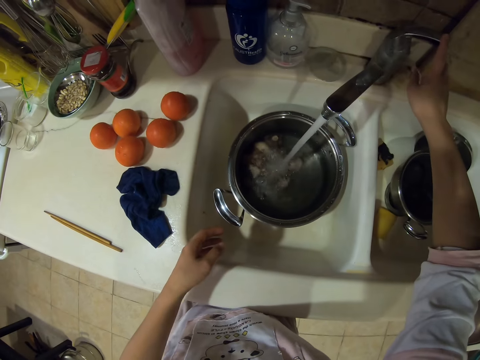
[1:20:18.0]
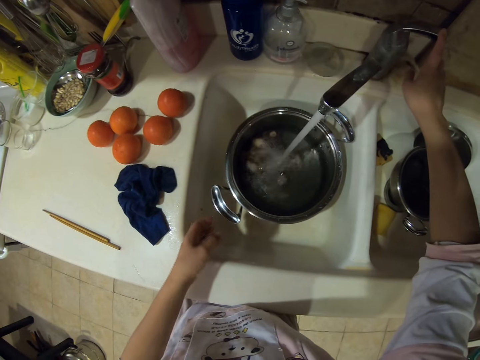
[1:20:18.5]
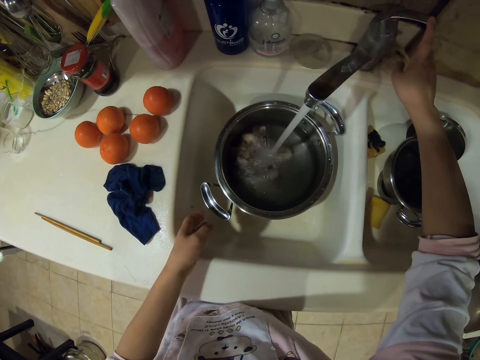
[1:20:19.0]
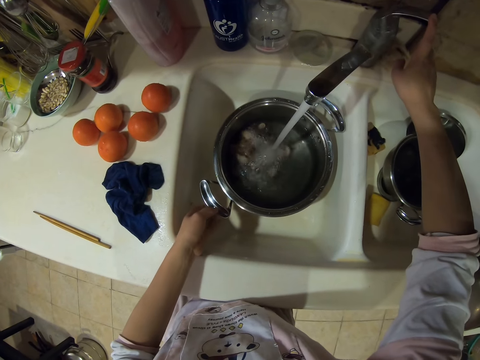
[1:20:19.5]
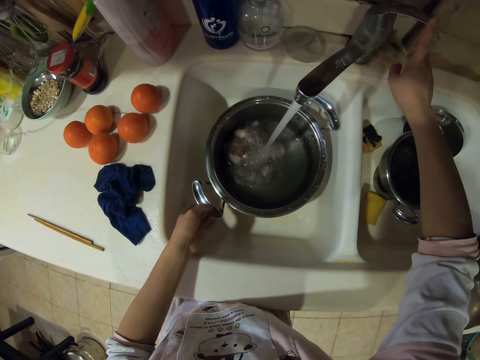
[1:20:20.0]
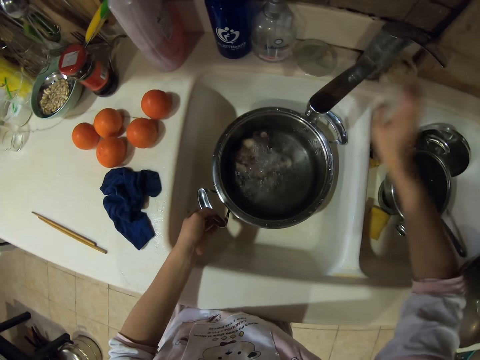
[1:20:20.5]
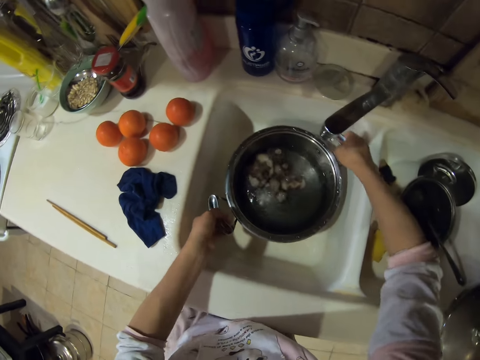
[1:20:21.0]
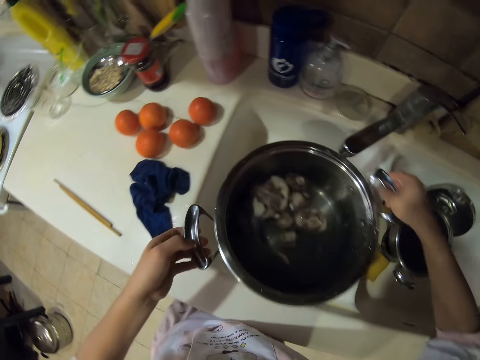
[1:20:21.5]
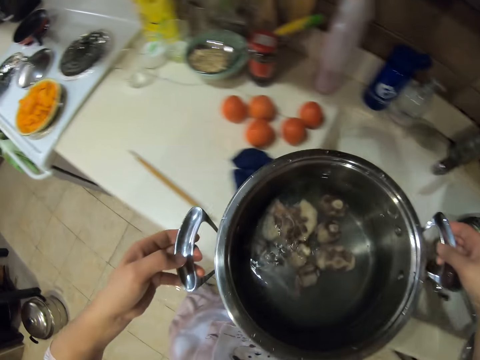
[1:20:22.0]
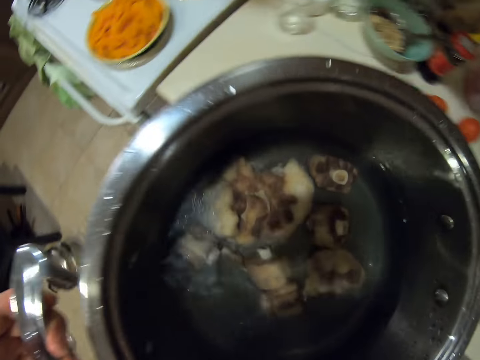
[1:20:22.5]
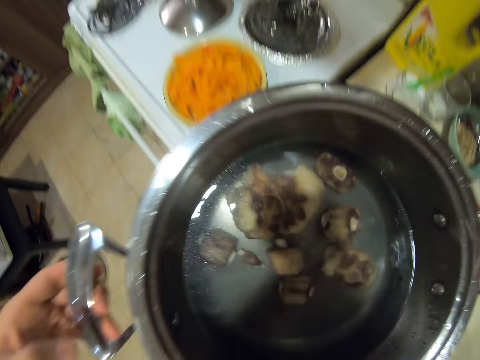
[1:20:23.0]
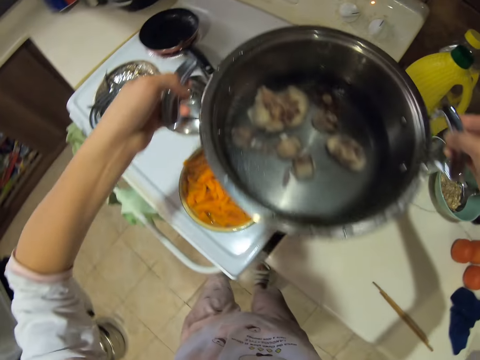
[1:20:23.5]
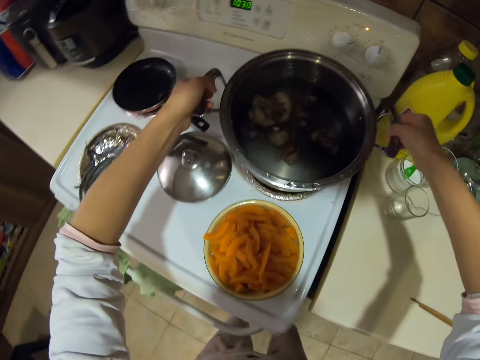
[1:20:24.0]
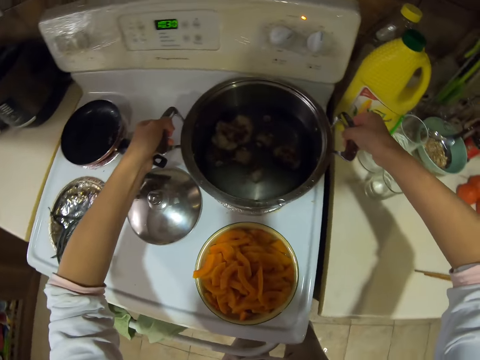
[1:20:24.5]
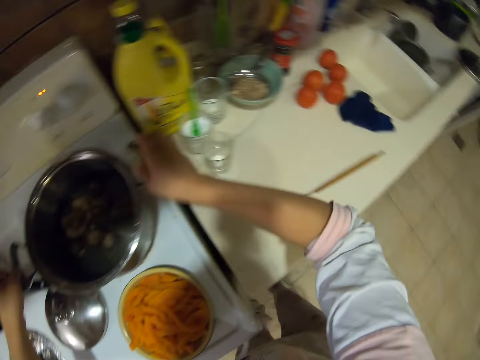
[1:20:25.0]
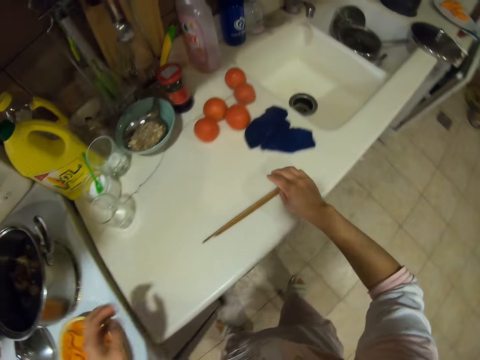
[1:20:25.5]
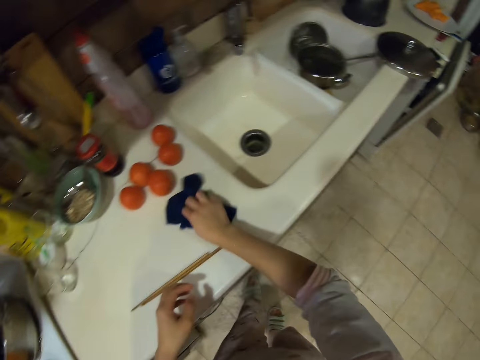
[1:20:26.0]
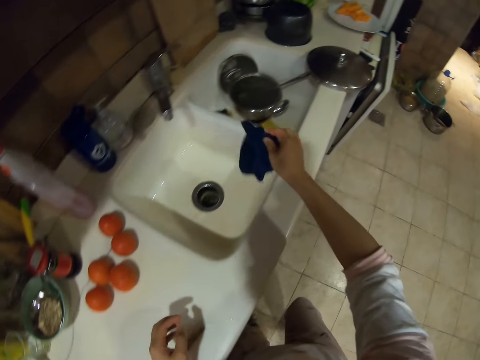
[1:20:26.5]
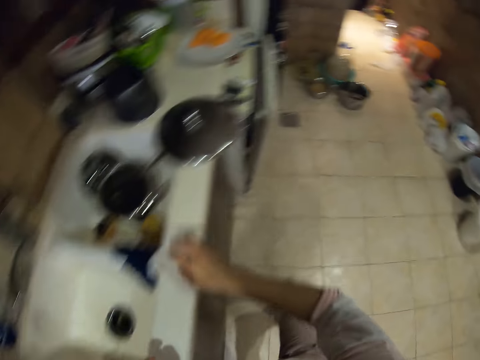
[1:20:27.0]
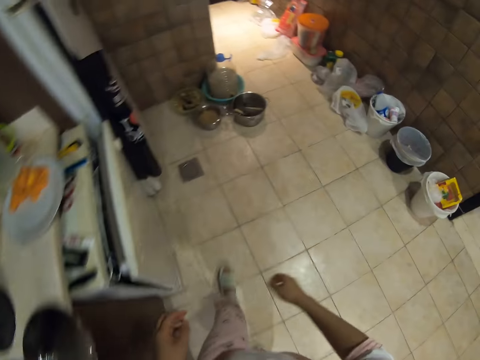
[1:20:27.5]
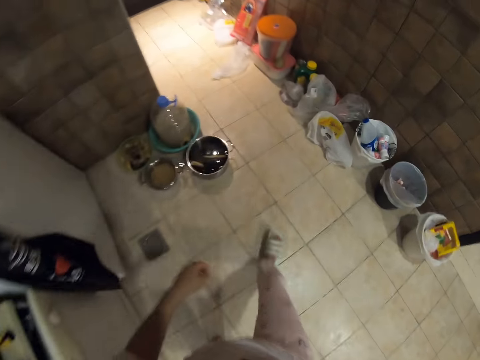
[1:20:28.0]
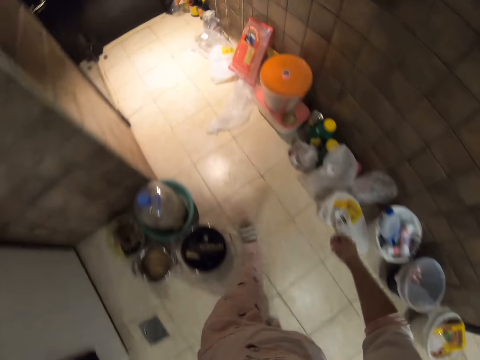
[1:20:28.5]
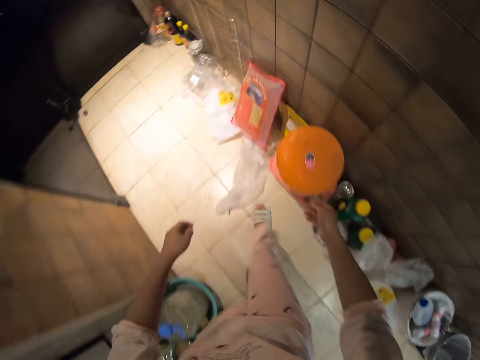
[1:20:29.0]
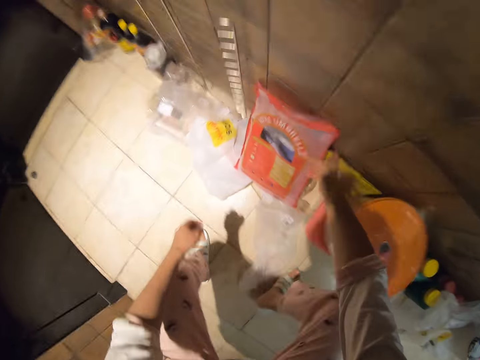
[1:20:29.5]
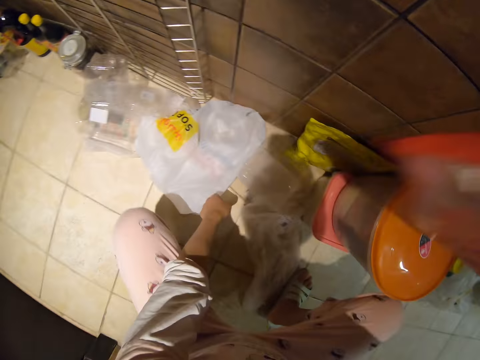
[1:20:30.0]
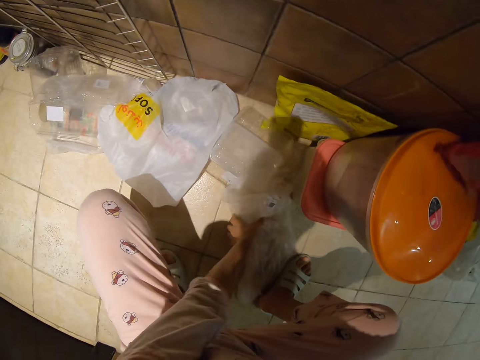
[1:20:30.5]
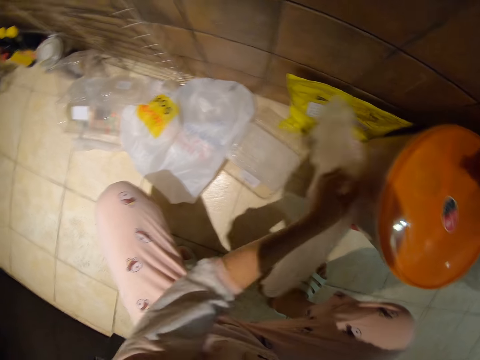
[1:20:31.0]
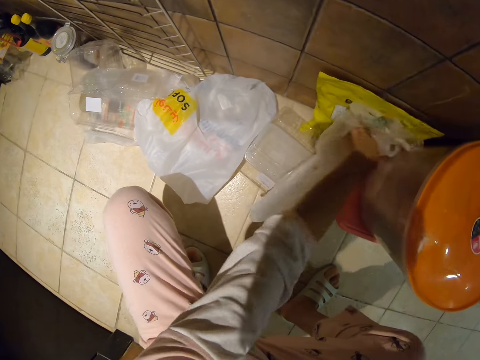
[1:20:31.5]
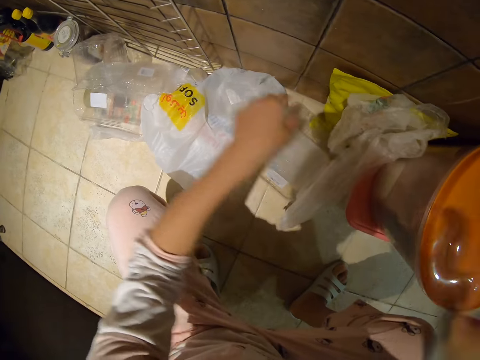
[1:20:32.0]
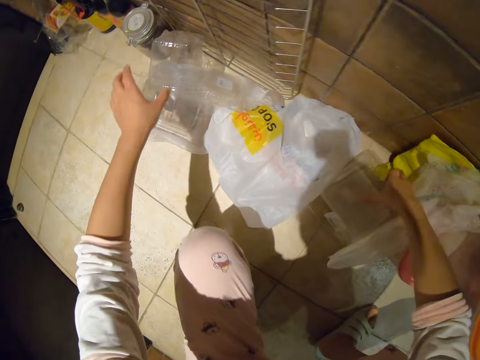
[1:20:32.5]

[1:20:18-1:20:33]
The camera wearer closes the water tap. They take the cooking pot. They lift the cooking pot. They put the cooking pot on the gas cooker. They take the towel. They put the towel on the sink. They walk. They move the nylon papers.

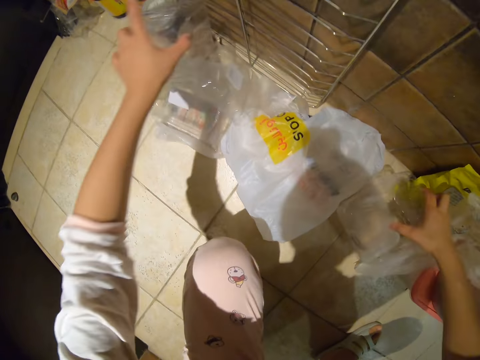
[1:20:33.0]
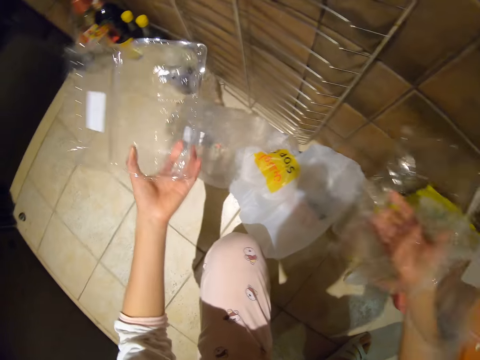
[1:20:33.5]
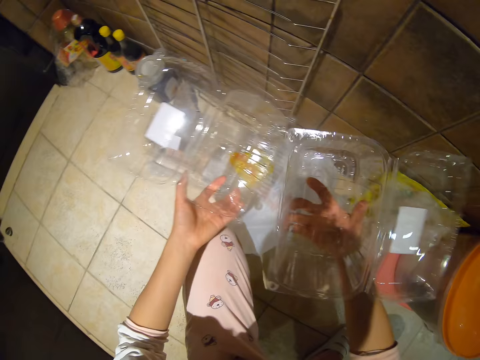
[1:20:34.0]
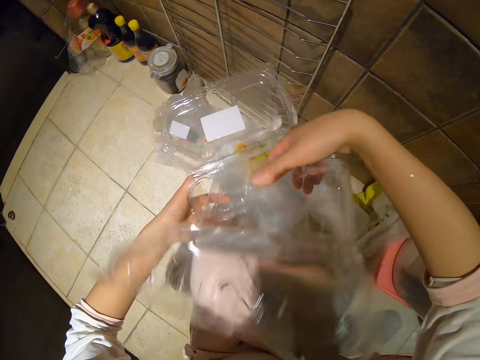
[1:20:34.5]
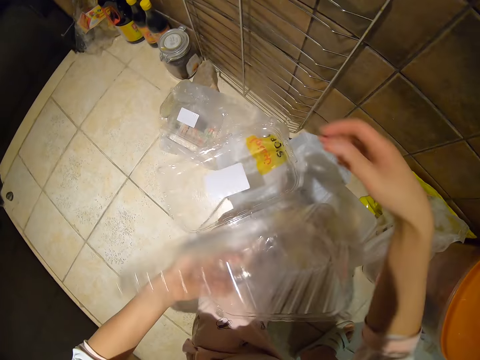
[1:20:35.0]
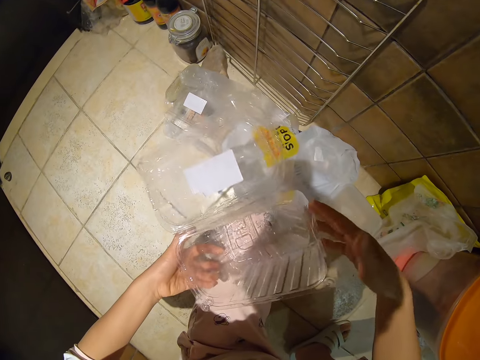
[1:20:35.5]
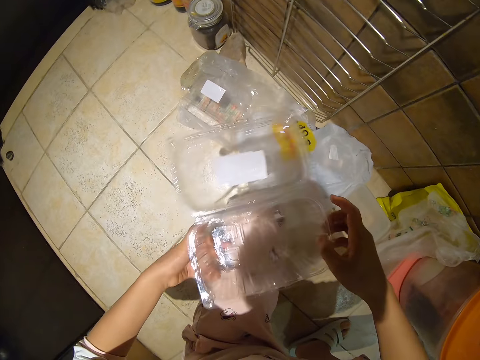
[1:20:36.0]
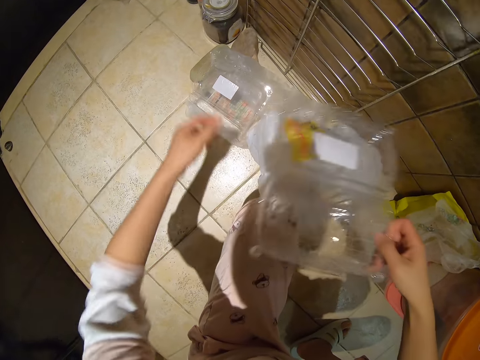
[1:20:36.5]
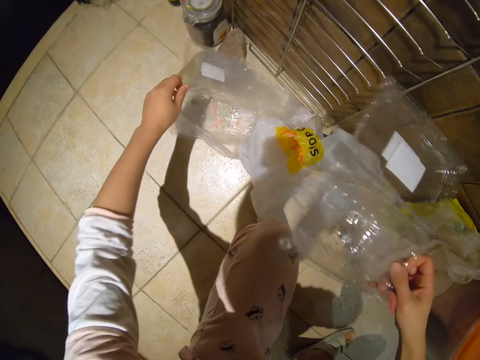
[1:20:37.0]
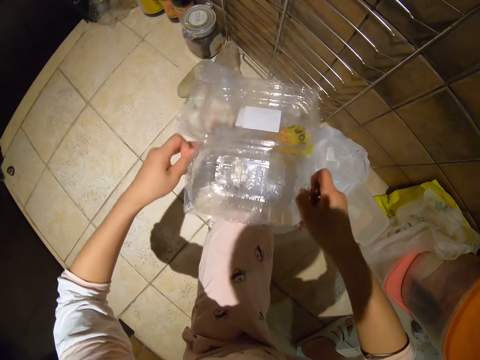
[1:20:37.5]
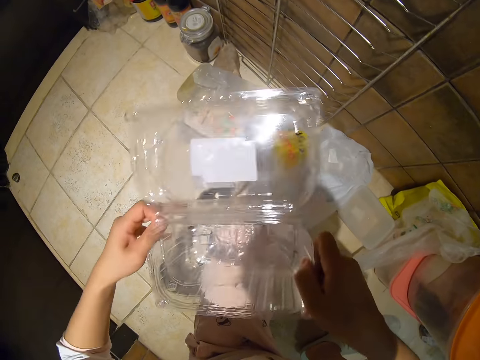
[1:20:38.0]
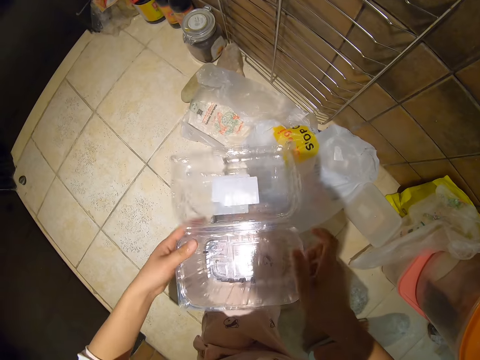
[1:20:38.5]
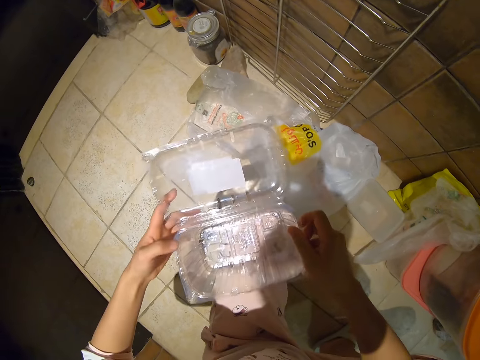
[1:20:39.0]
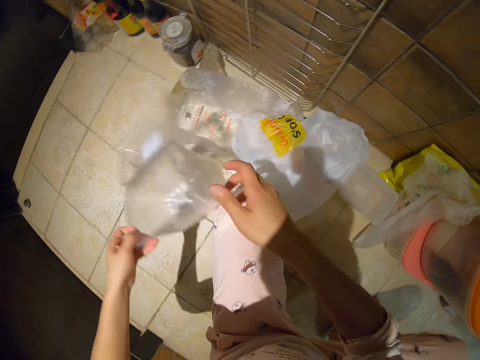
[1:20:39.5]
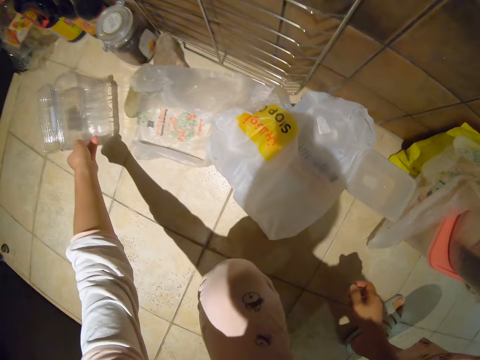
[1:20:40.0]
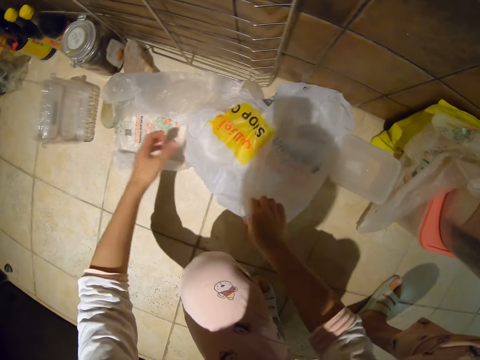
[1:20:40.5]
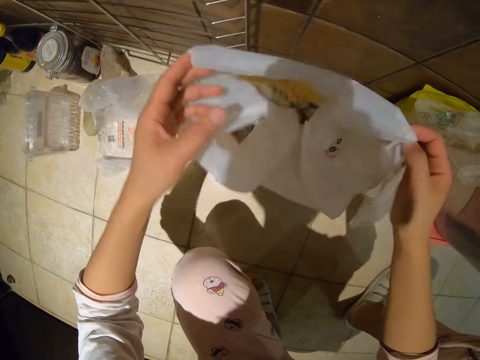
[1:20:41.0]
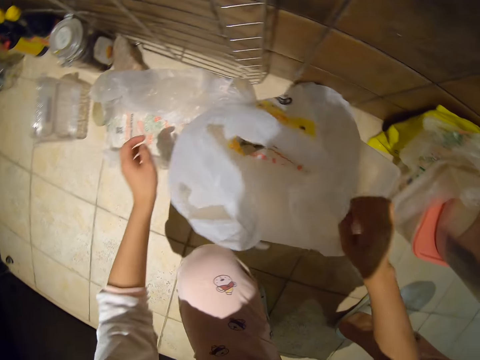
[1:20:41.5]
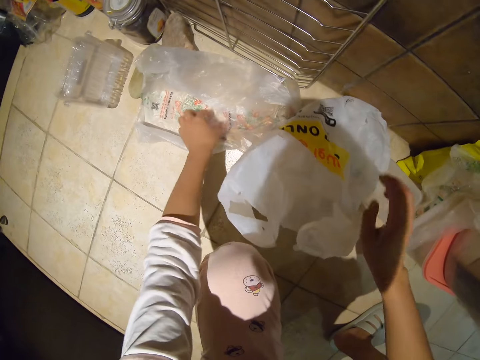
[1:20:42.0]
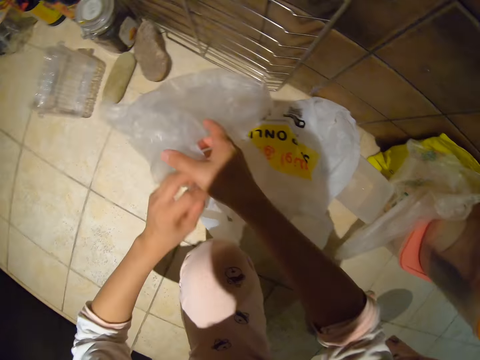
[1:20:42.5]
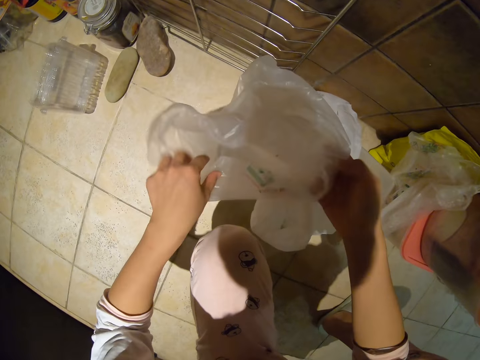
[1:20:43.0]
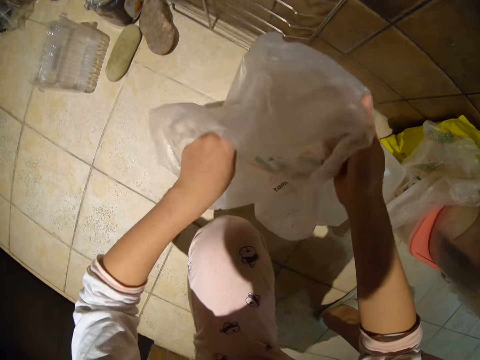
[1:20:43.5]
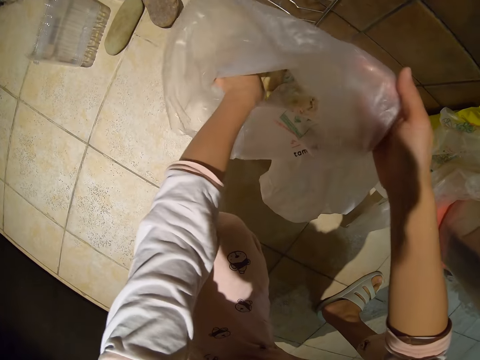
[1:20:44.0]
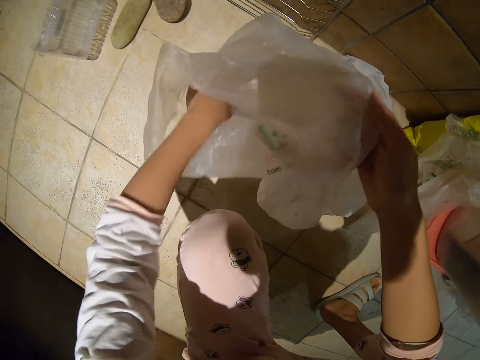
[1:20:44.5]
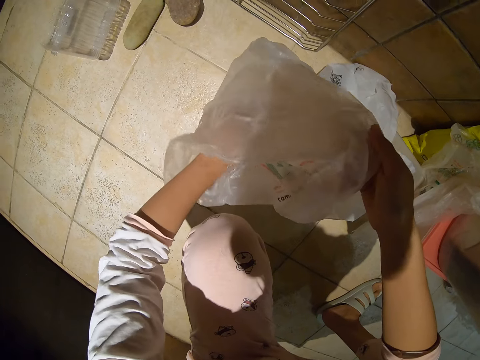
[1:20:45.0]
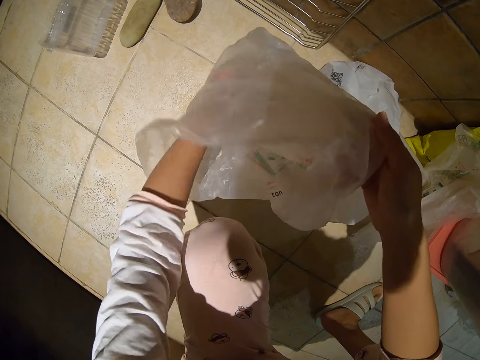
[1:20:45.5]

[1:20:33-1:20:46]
The camera wearer assembles the trash or storage containers in one place. They put the storage containers down. They look in the nylon papers.
